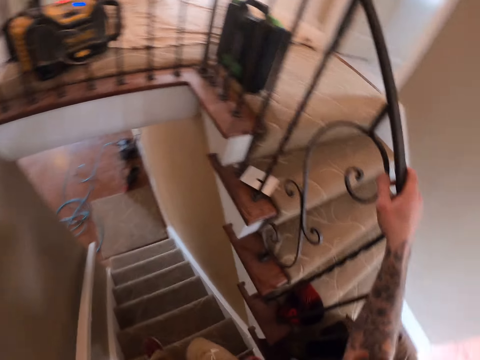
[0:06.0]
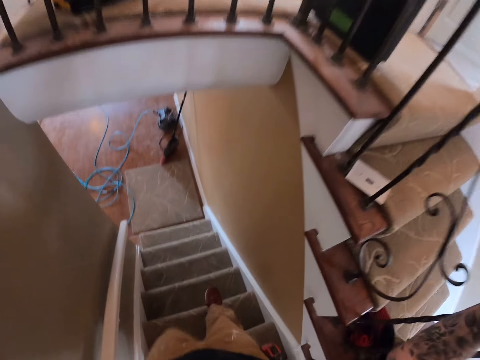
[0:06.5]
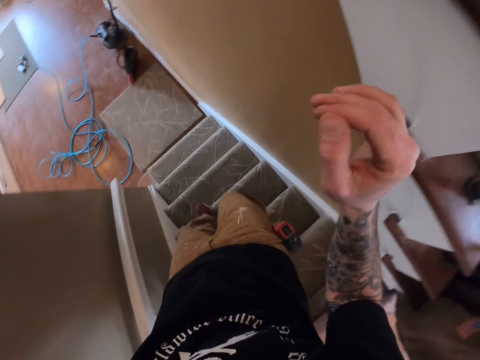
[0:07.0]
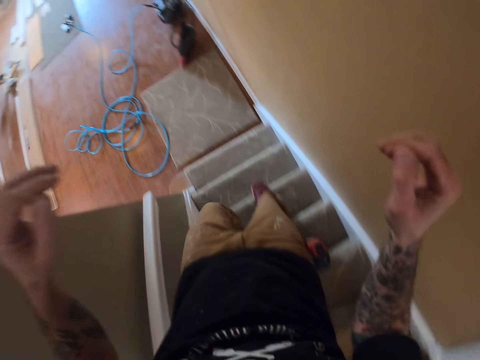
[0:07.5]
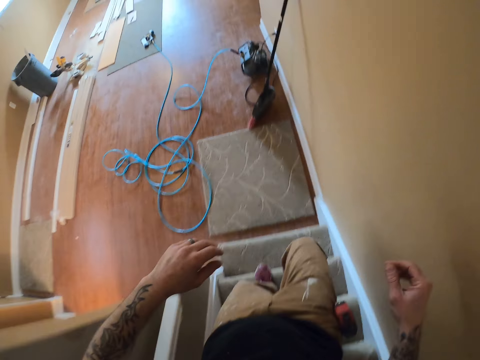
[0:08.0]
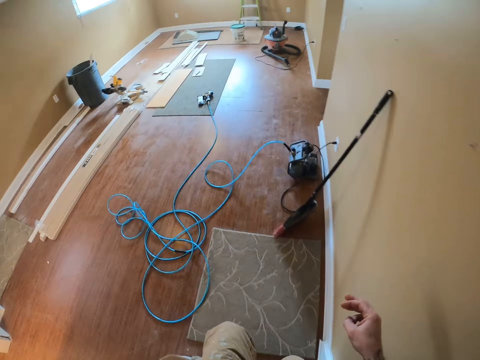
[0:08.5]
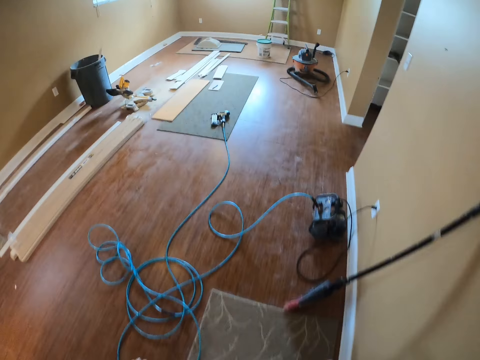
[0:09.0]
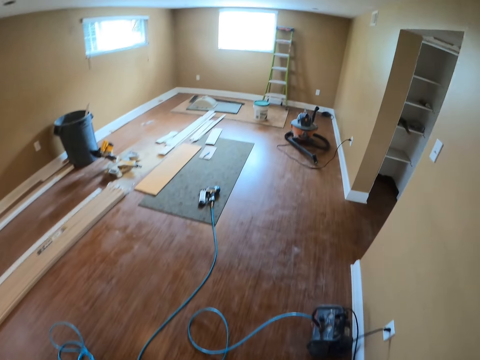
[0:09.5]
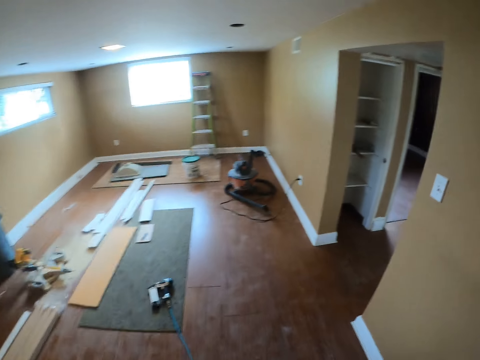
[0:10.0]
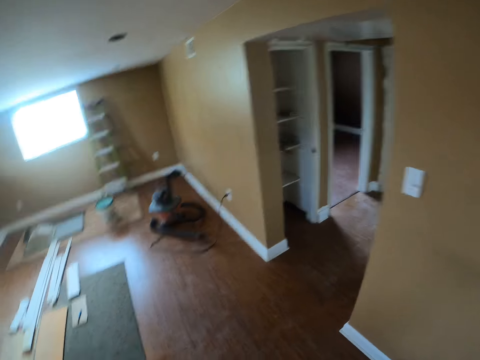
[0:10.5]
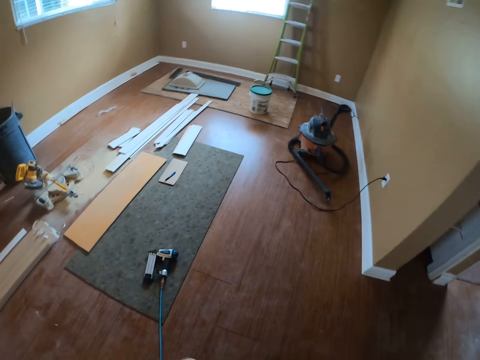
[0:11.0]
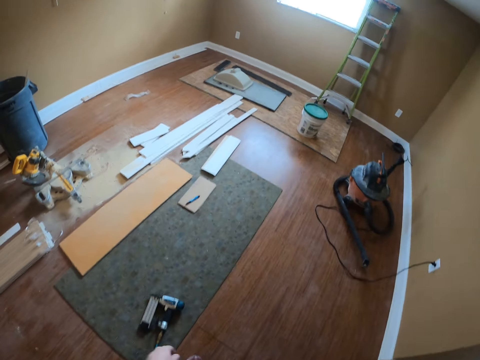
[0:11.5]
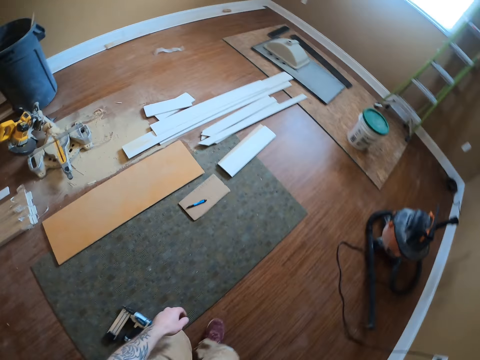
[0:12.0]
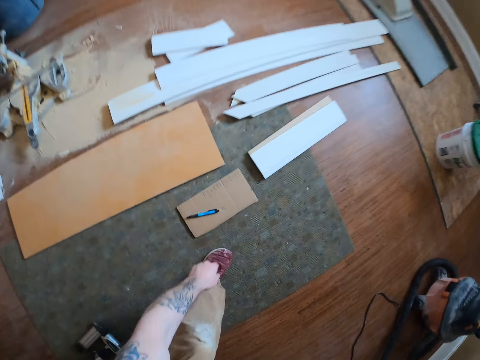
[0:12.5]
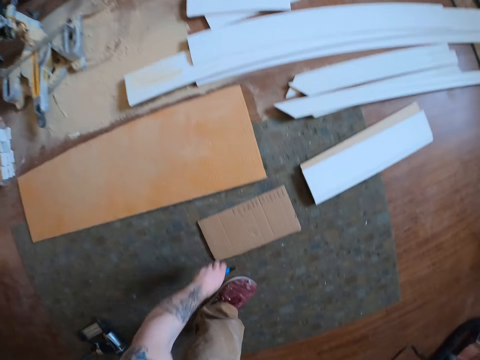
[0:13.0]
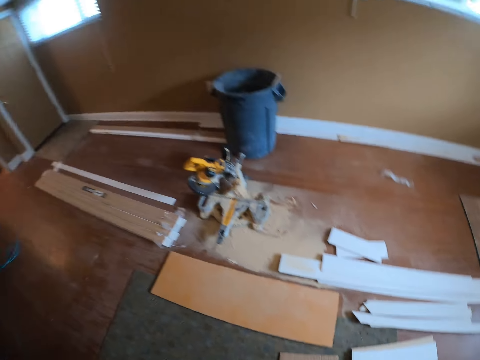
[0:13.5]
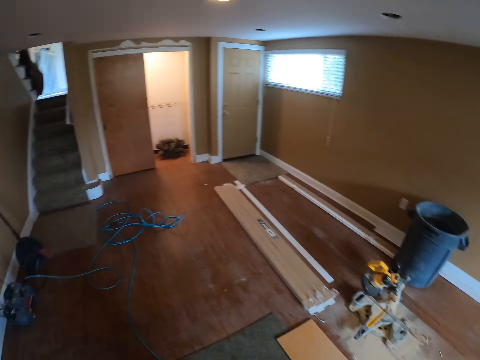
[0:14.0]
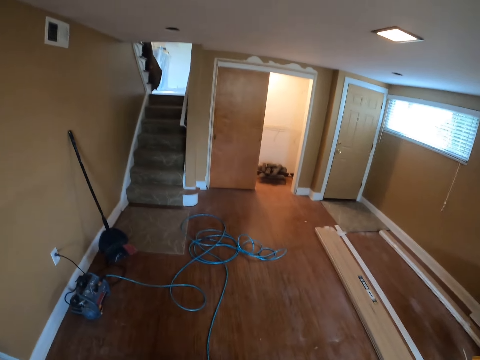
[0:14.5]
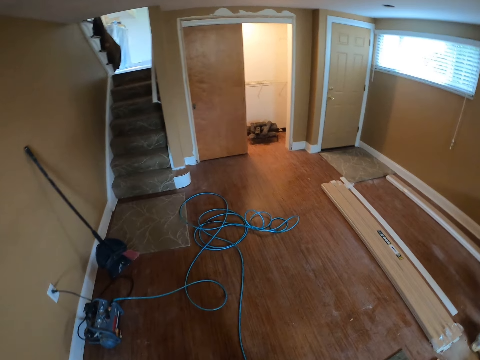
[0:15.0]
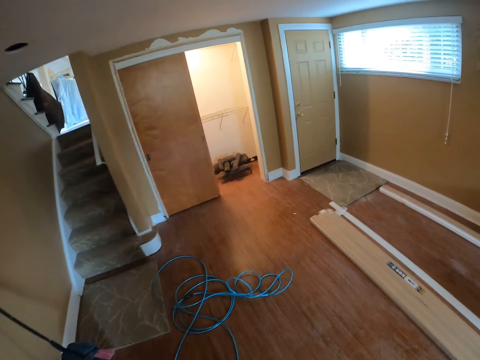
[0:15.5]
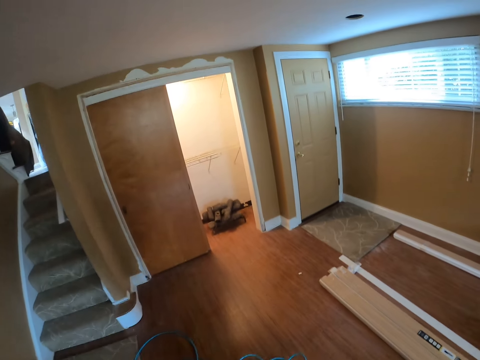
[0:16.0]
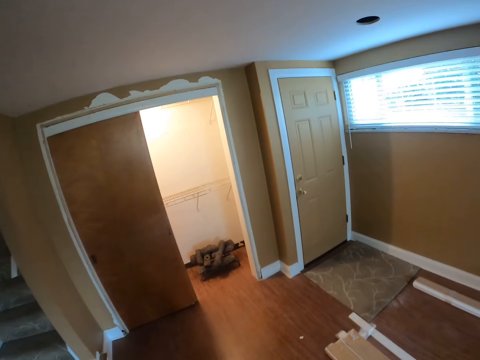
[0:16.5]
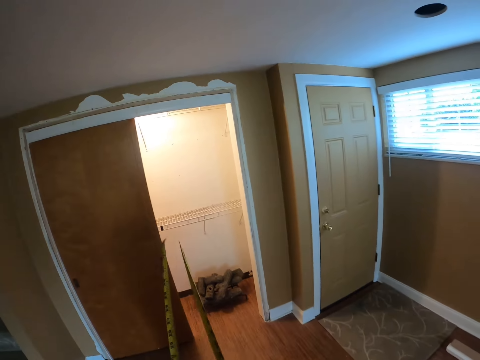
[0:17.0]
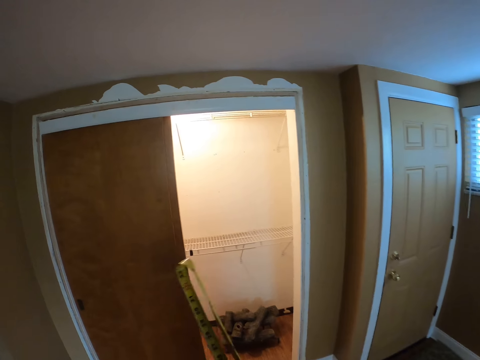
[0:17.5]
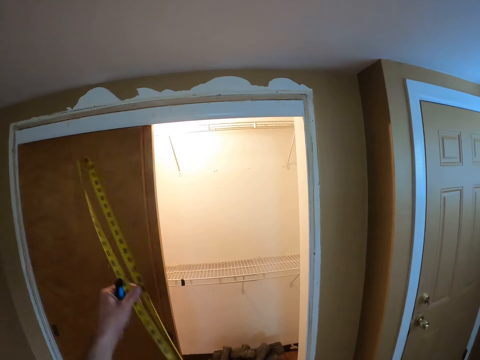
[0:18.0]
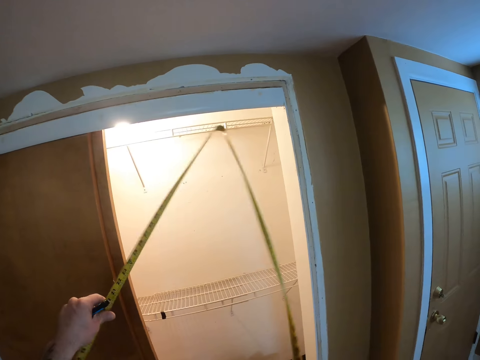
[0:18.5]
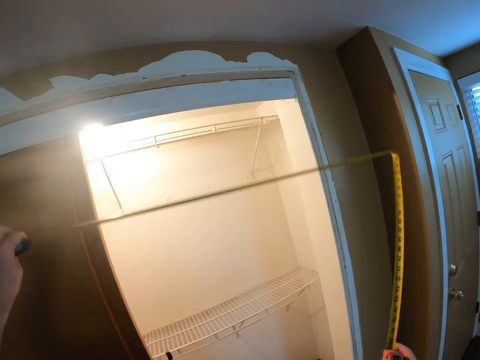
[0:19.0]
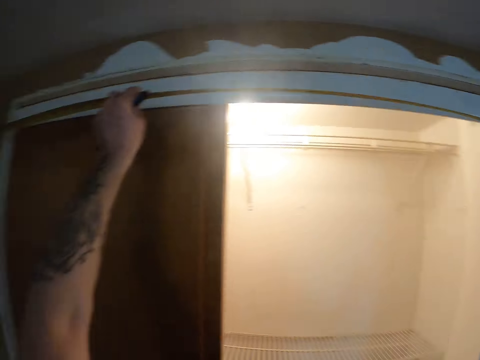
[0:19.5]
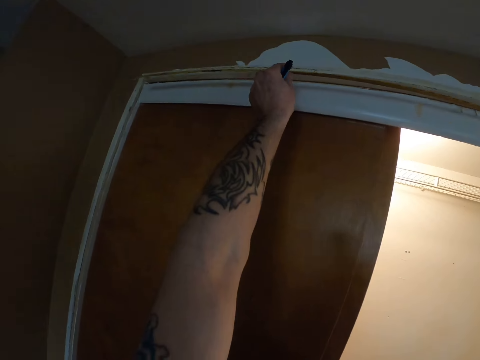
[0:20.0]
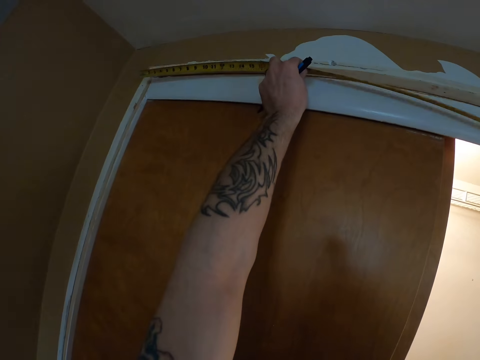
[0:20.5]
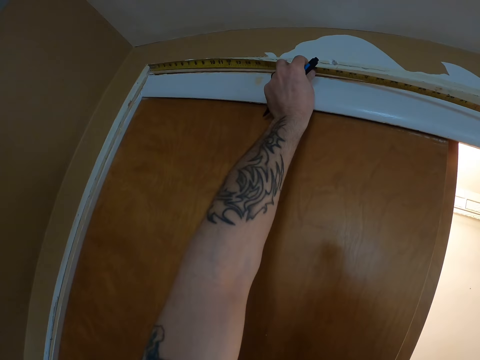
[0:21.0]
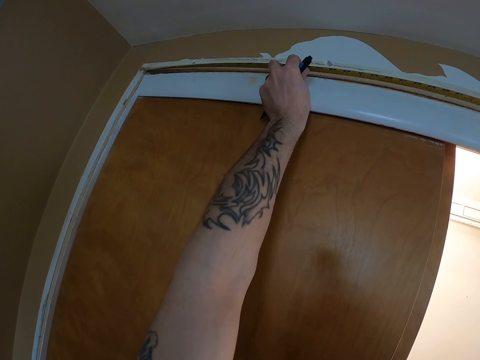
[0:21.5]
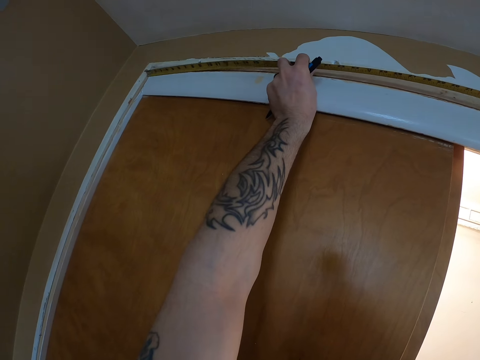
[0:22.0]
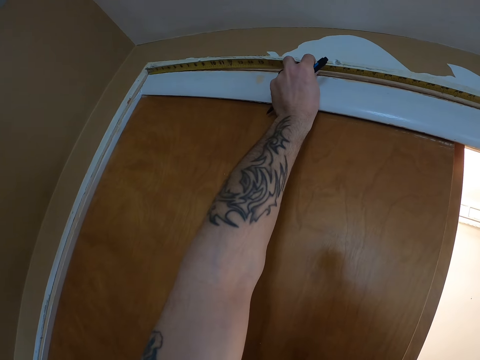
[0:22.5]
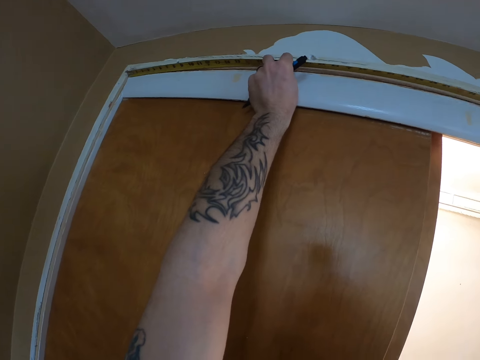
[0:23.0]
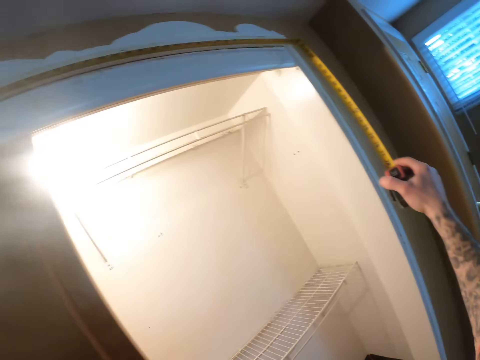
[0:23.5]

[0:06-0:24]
The camera wearer walks down the stairs. They walk around a room. They pick up a pen. They turn around the room and walk around the room. They stretch a tape measure. They hold the tape measure. They measure the top length of a door with the tape measure. They place the tape measure on the door frame.

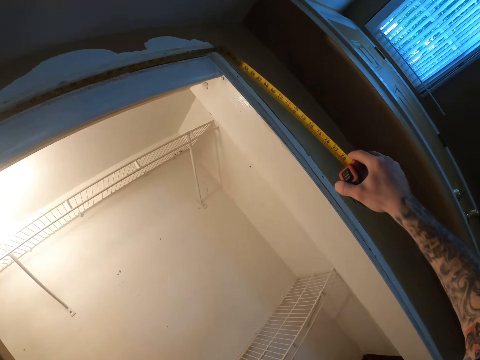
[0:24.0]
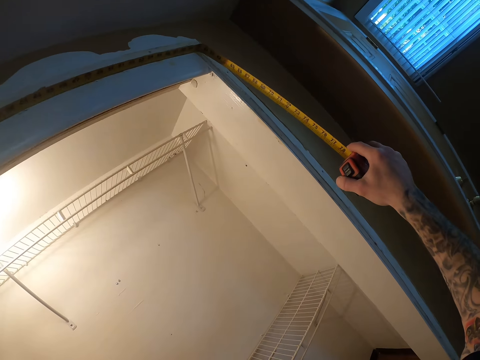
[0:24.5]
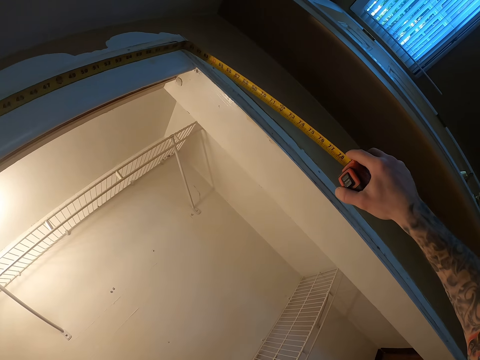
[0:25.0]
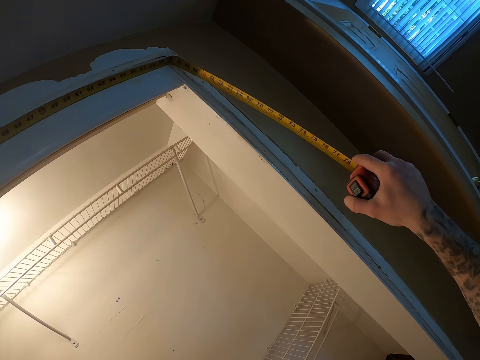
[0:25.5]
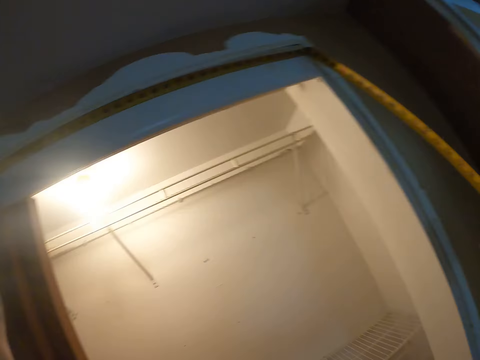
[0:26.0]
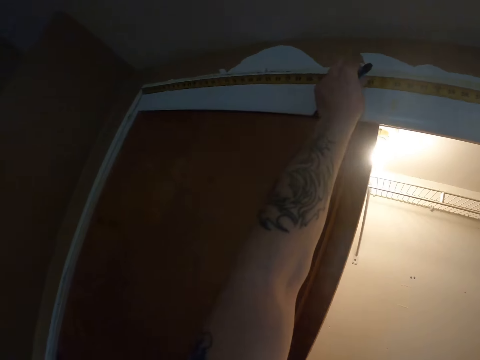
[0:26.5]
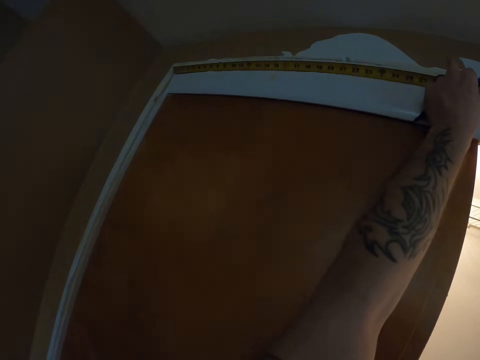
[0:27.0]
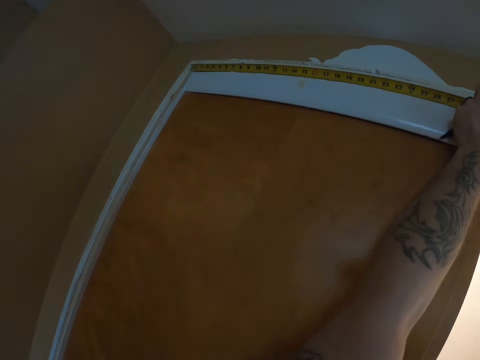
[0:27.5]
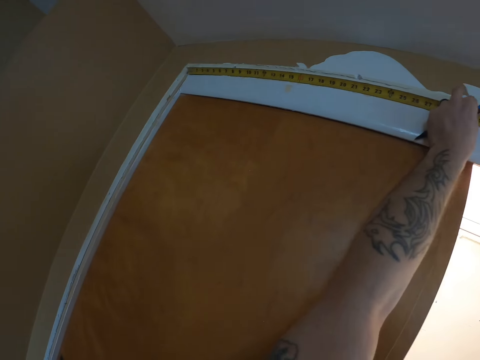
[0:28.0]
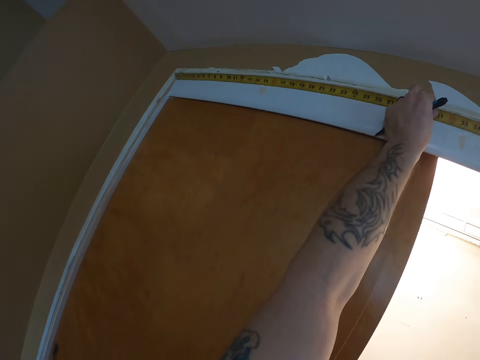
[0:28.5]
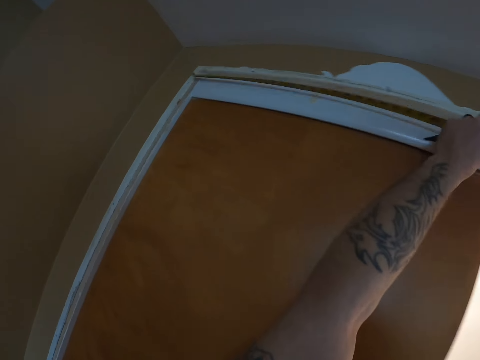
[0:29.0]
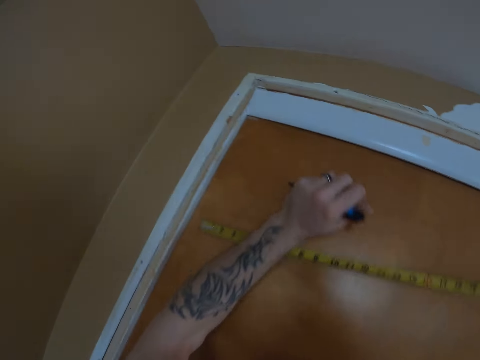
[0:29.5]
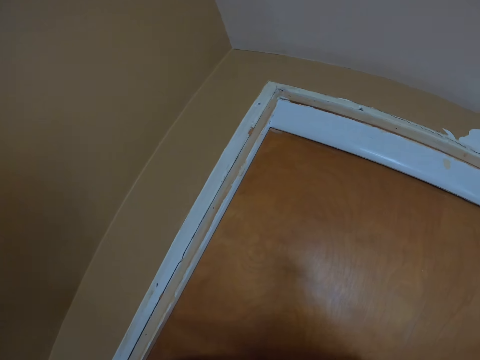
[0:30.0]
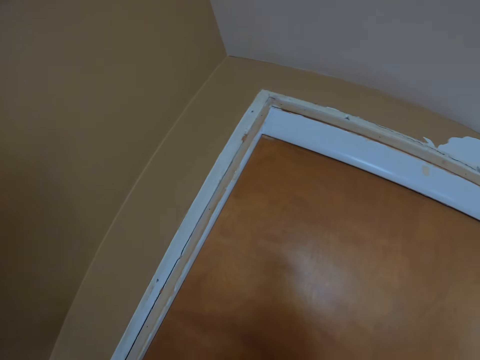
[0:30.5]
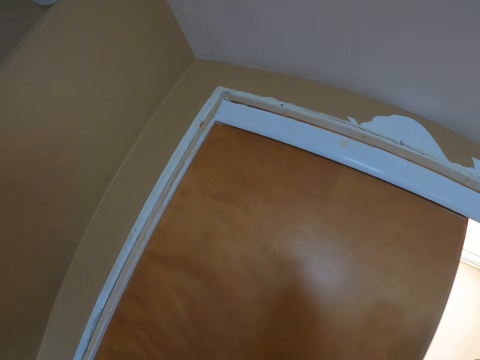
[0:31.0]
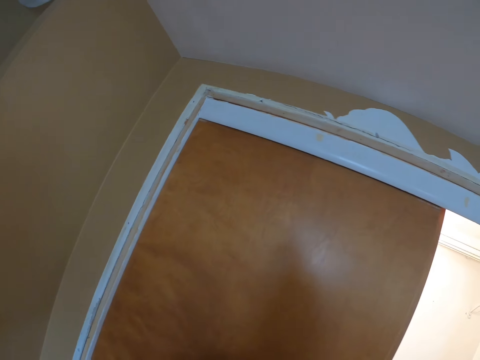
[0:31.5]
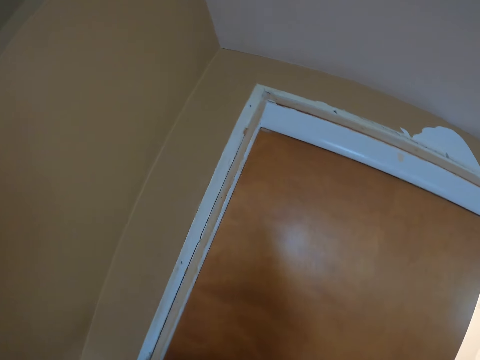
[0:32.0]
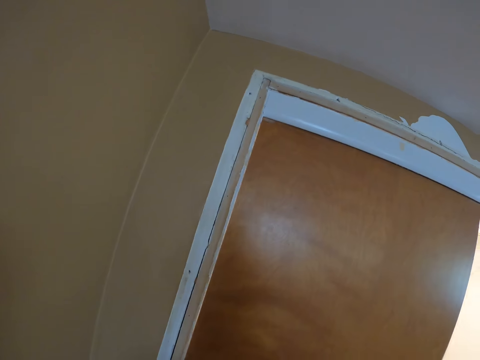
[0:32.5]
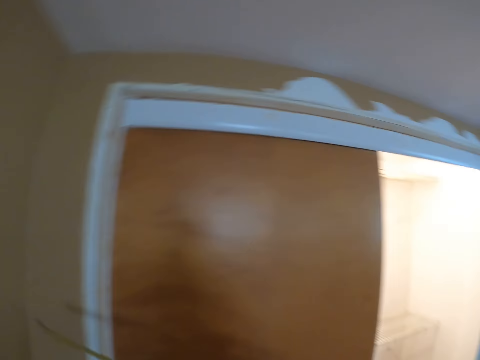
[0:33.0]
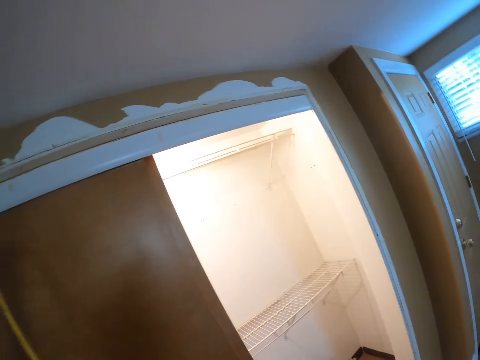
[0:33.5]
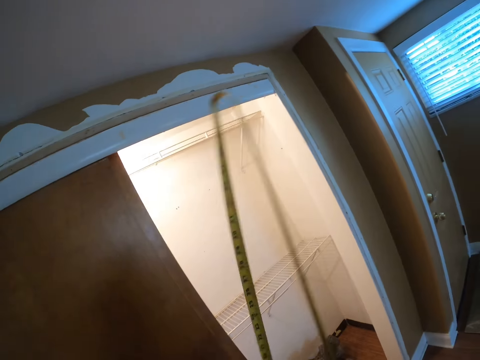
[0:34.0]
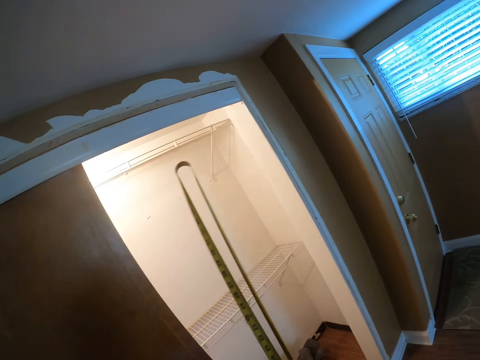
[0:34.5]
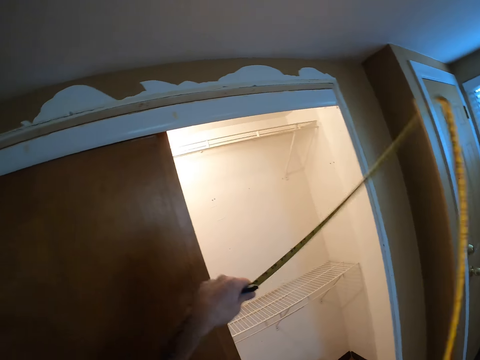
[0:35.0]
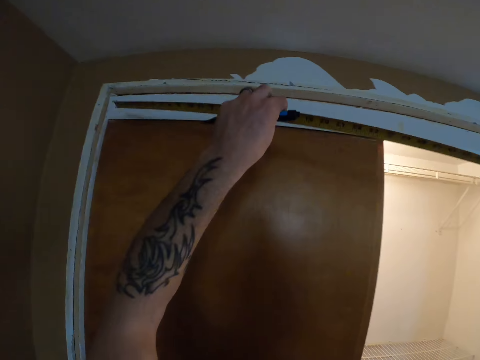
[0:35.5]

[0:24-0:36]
The camera wearer drops a tape measure. They look around the corners. They measure the top length of a door with the tape measure.
